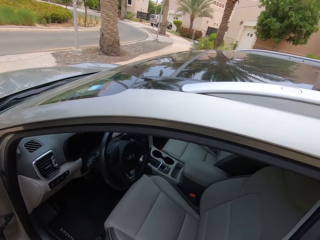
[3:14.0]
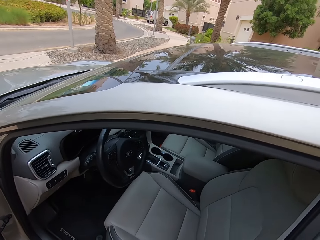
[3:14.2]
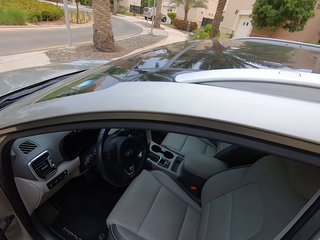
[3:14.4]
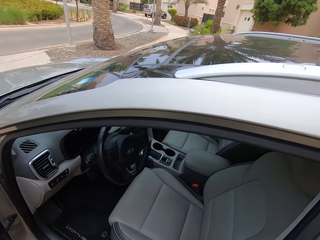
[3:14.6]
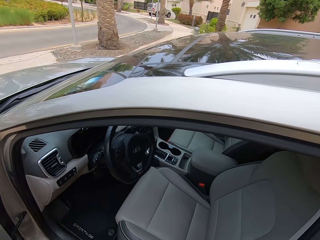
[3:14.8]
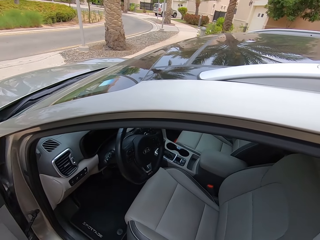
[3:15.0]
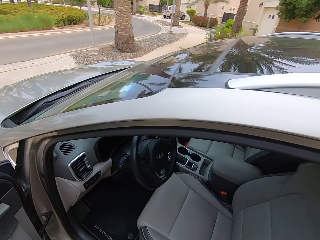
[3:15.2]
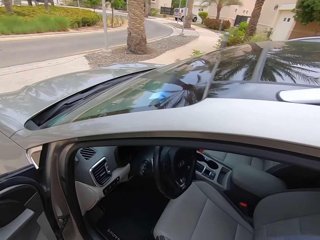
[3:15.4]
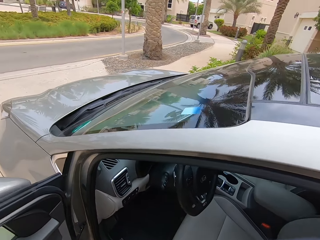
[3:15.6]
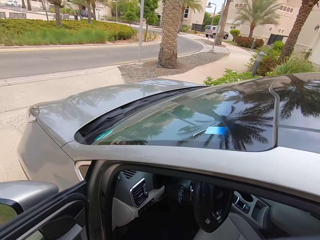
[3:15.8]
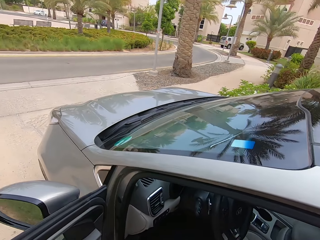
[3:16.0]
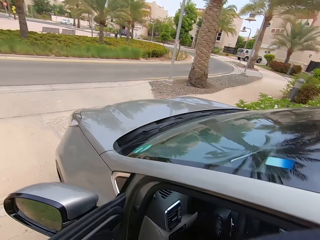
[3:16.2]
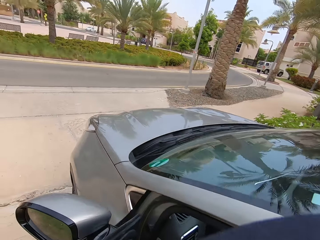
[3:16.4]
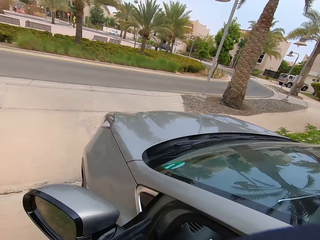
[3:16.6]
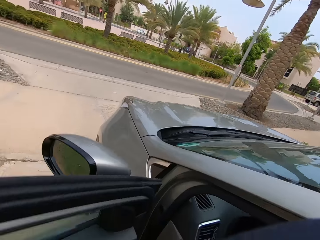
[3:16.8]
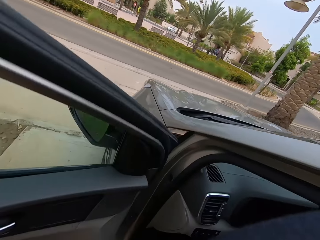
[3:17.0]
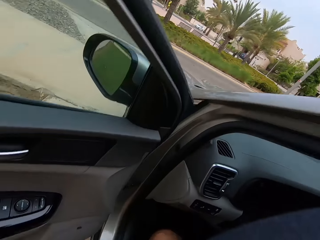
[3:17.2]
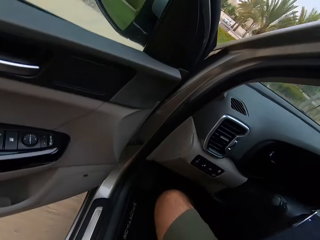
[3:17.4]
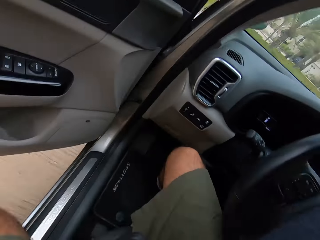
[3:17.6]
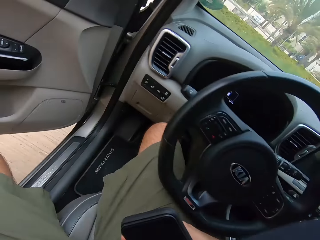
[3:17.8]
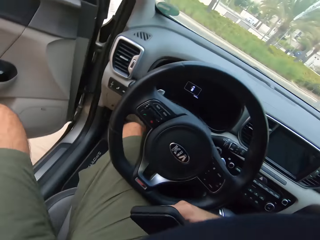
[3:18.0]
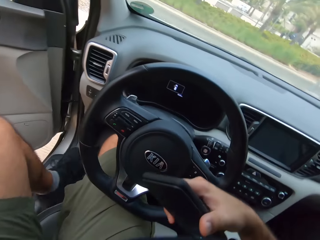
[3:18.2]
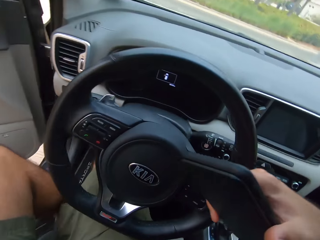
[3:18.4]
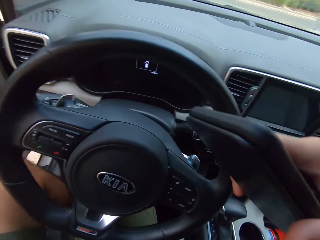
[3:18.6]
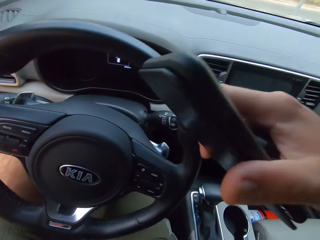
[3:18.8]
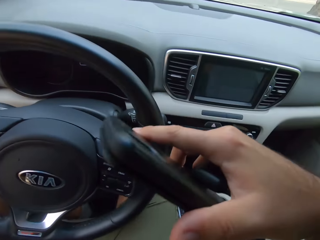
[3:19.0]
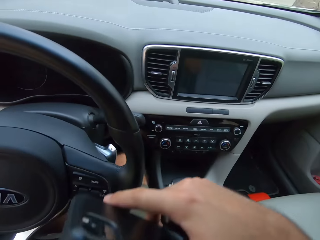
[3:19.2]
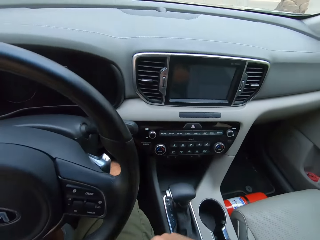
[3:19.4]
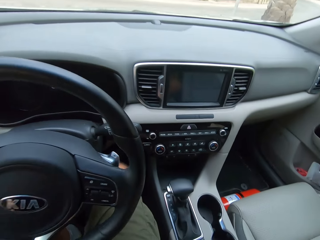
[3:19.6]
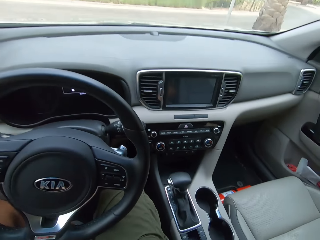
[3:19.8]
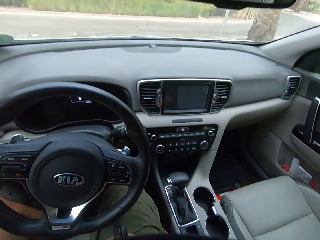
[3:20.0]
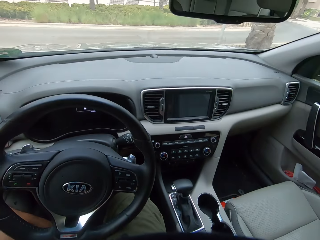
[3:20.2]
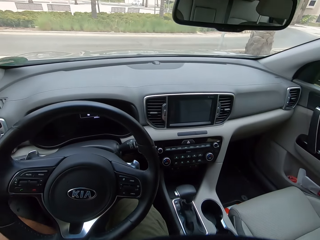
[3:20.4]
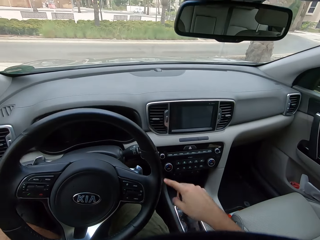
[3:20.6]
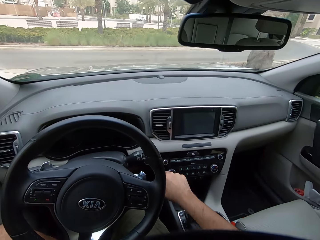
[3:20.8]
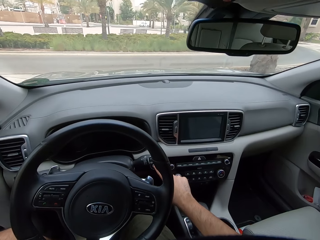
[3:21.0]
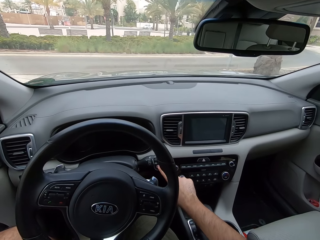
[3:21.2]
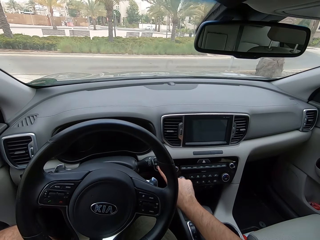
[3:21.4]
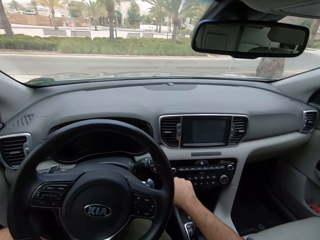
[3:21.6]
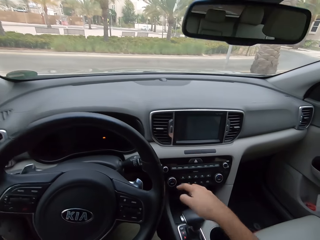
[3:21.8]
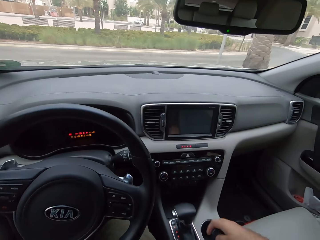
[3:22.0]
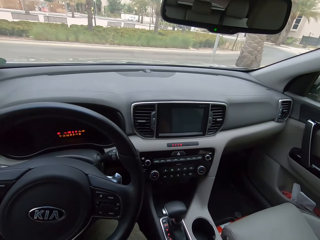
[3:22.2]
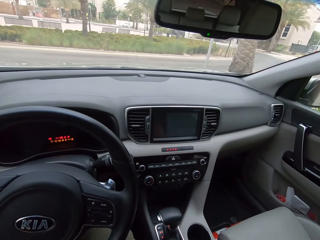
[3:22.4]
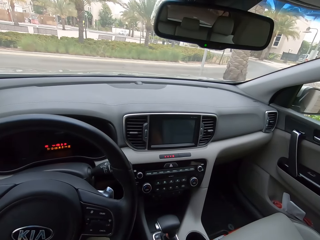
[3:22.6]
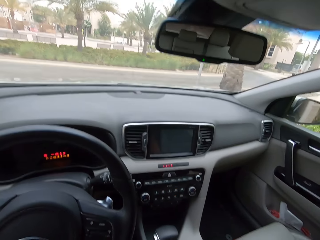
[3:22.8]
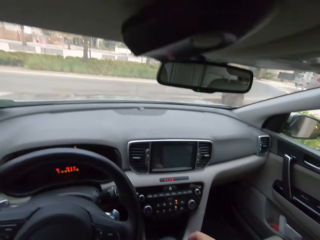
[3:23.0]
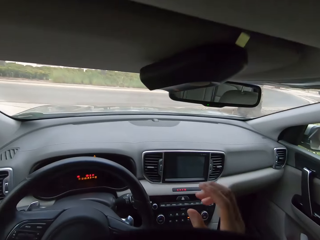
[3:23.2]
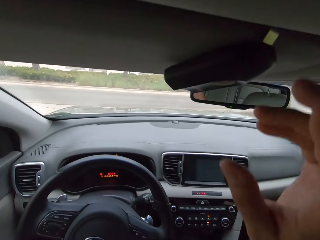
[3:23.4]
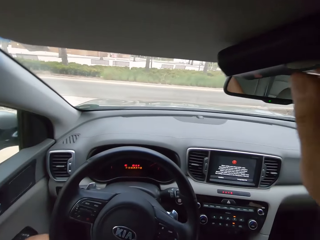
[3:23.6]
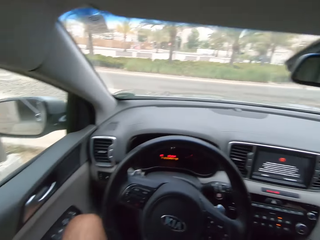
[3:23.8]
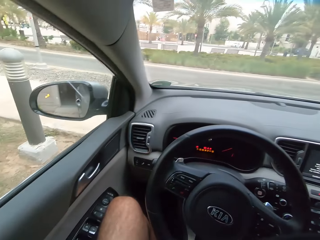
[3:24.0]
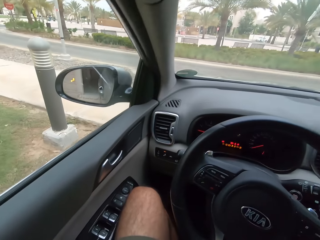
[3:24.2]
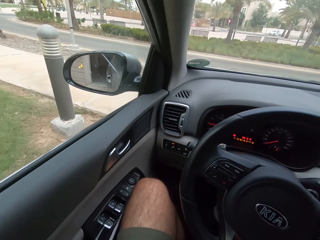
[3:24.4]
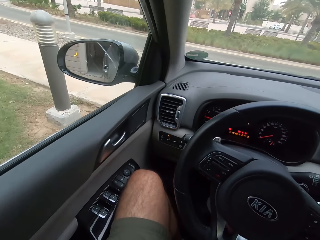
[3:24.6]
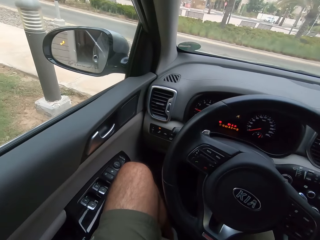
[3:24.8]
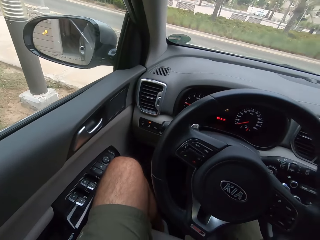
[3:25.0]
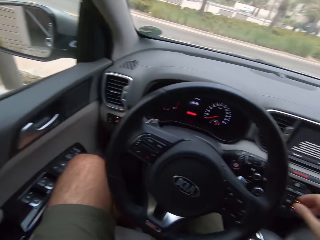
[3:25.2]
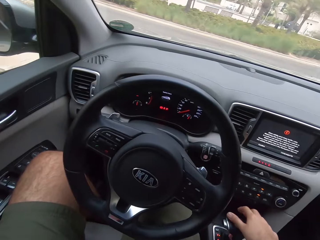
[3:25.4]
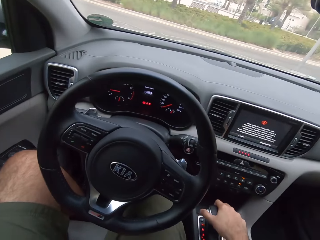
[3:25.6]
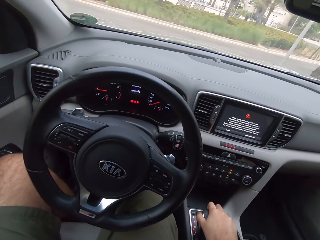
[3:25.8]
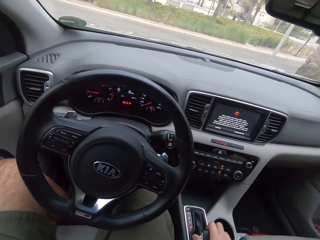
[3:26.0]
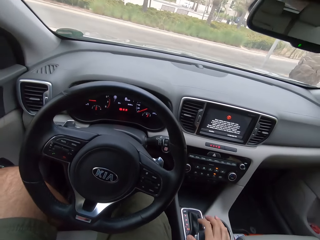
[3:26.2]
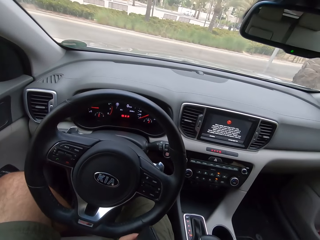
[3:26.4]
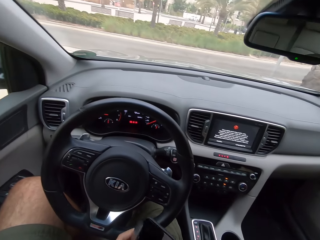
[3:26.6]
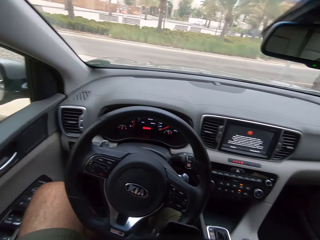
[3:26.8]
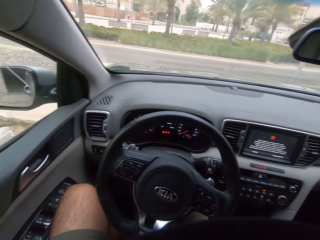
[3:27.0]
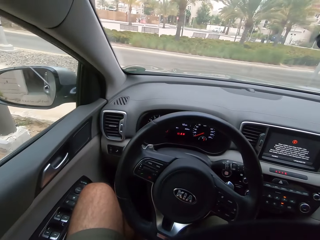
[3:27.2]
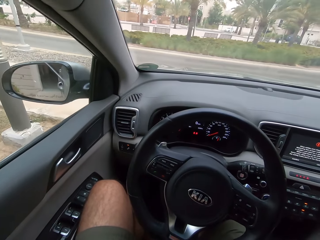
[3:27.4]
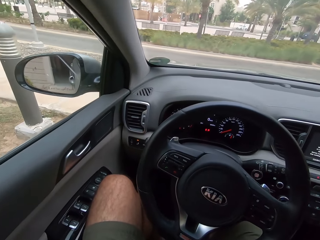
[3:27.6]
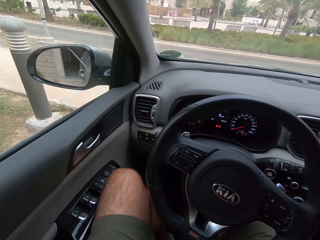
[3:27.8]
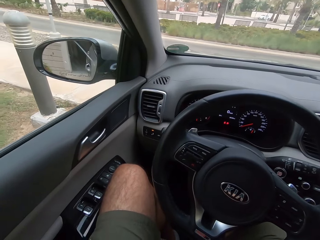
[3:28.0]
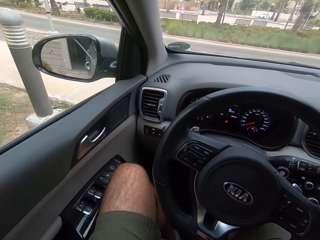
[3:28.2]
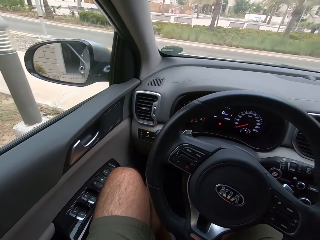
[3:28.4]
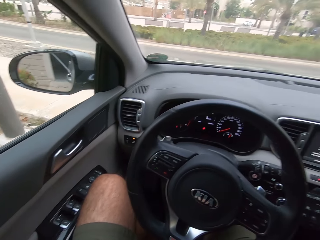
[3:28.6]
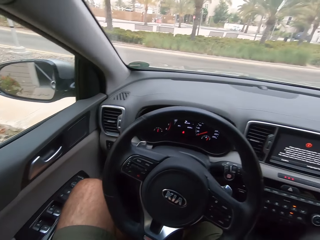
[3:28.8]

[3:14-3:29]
The camera wearer enters the car. They move the right hand and lower the right hand. They press a button in the car. They move a hand away. They lift a hand. They touch something in the car. They lower a hand. They pull a gear. They touch the car gear. They hold a phone with the other hand.

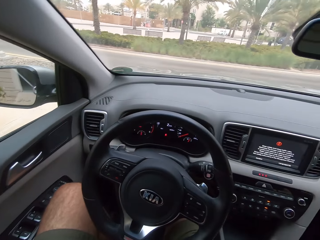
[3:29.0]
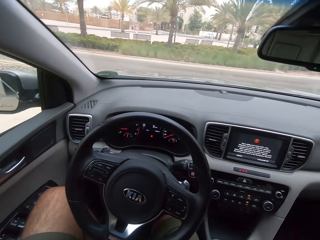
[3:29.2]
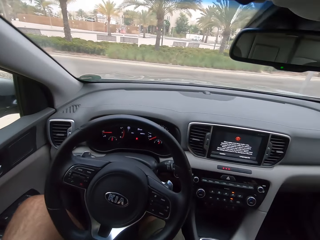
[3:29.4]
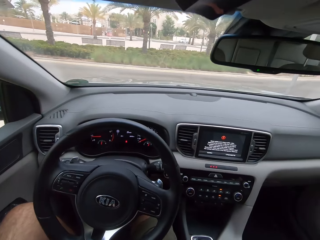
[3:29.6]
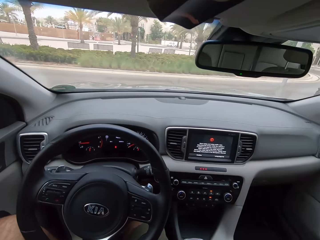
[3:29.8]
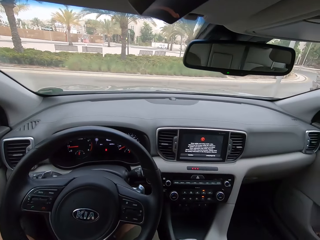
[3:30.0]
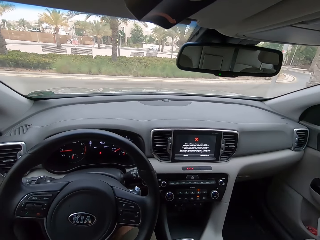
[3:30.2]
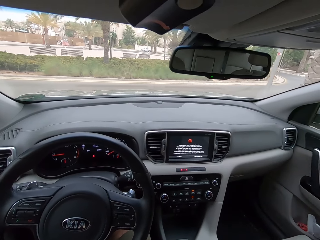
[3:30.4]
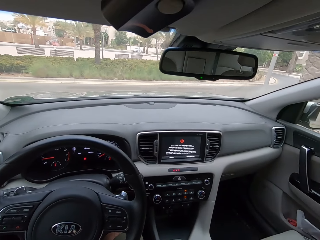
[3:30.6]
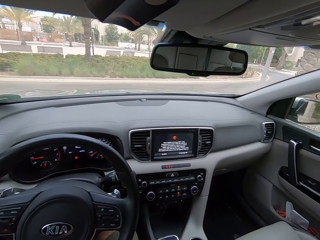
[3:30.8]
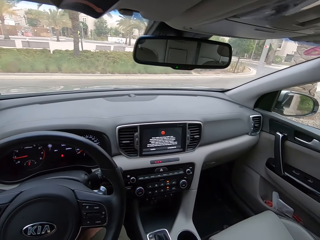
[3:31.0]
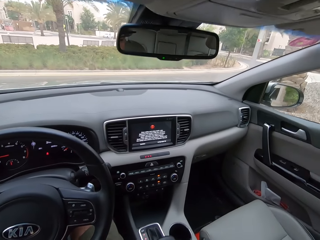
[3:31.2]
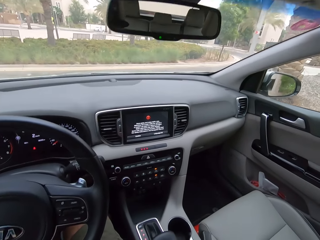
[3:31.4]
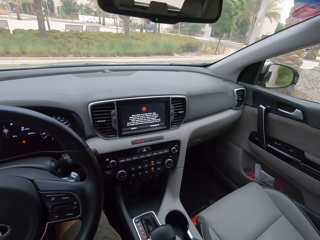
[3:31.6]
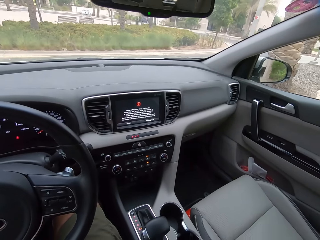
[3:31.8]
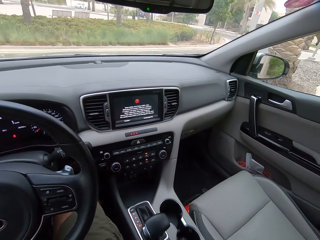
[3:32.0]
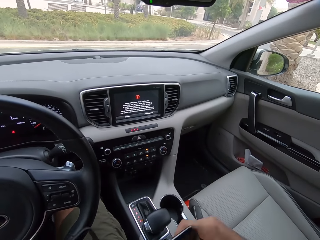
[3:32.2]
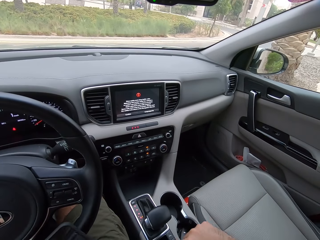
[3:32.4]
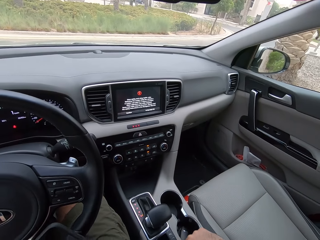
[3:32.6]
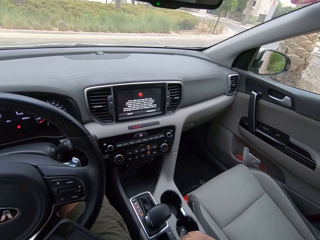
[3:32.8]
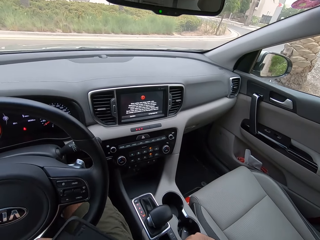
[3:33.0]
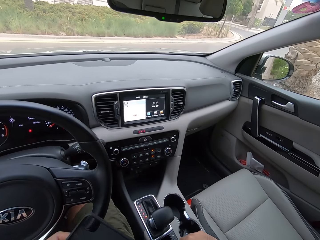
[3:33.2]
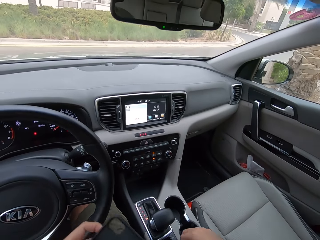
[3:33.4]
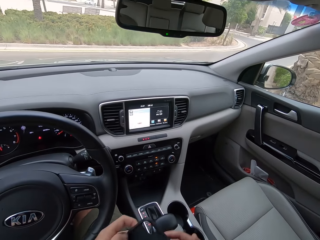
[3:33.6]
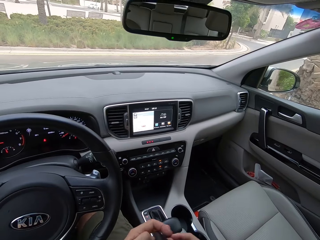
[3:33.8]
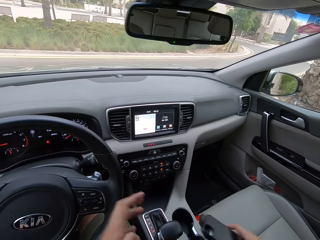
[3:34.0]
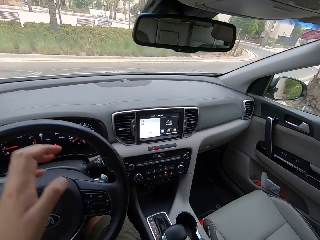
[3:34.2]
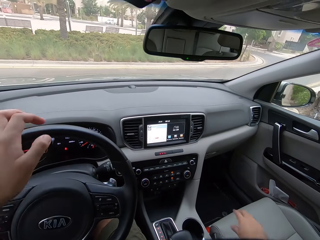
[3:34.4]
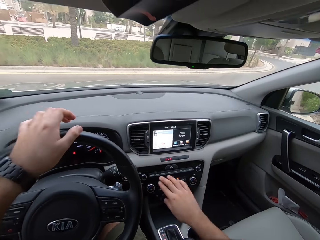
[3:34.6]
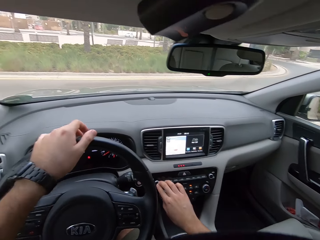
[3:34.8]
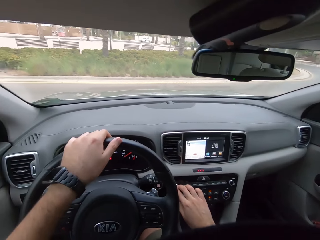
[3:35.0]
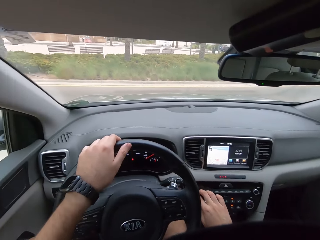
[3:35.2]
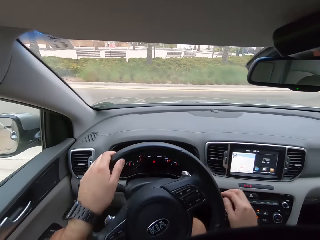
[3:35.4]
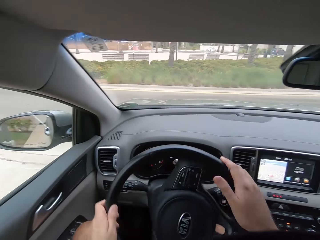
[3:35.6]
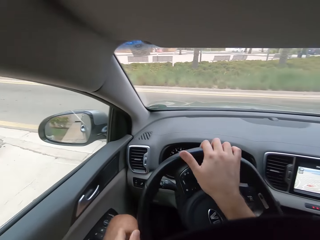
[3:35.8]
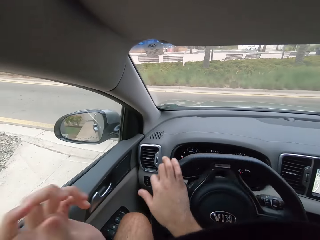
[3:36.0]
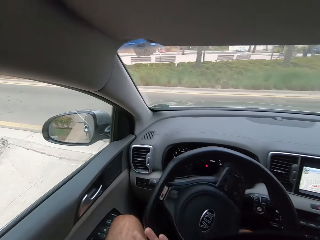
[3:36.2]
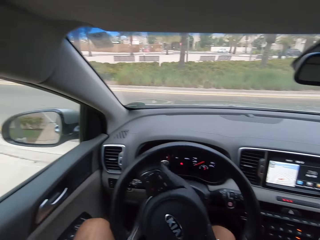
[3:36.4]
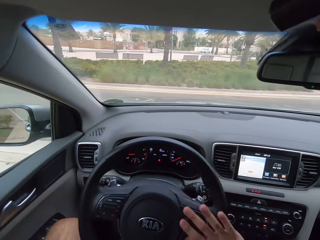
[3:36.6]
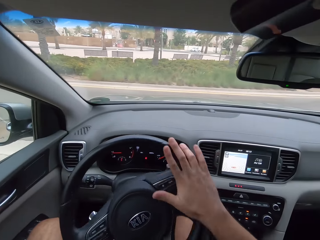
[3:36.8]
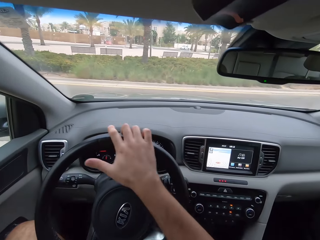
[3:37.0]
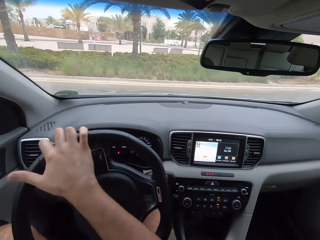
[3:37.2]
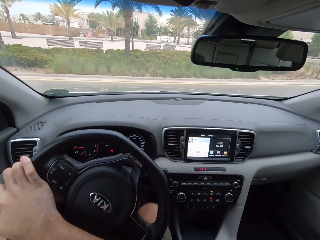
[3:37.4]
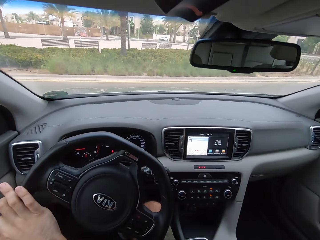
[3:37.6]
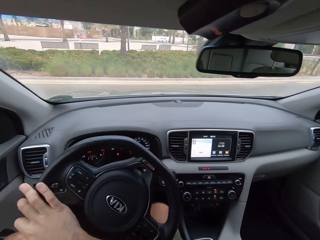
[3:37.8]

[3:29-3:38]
The camera wearer holds the phone with the other hand. They put the phone down. They hold the steering wheel. They hold the car radio. They drive the car. They remove a hand from the steering wheel.
